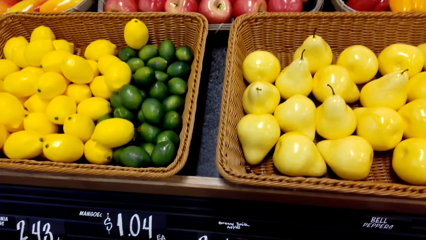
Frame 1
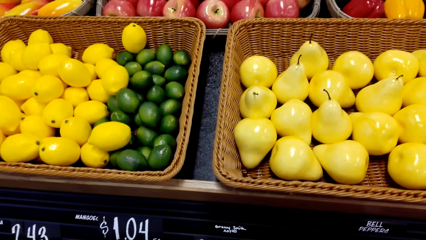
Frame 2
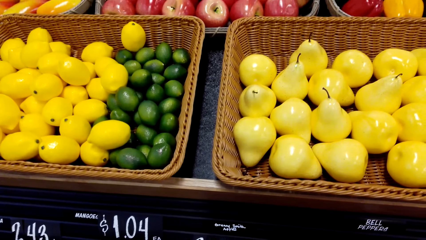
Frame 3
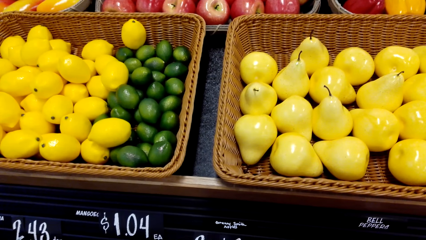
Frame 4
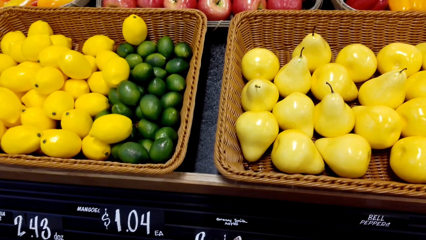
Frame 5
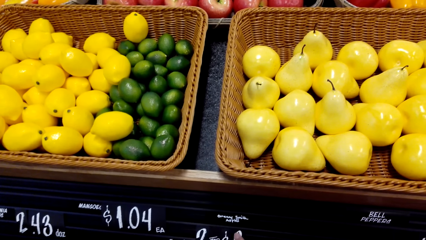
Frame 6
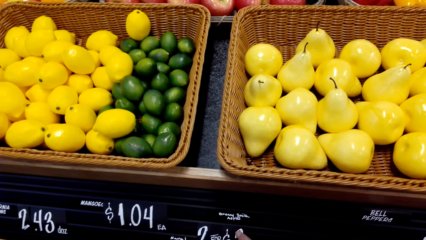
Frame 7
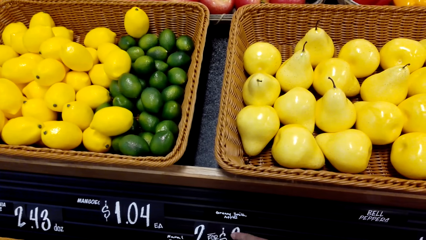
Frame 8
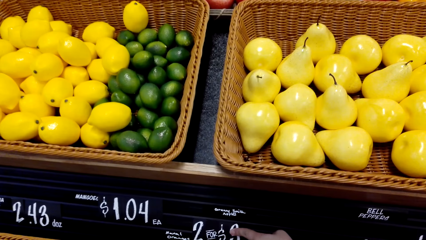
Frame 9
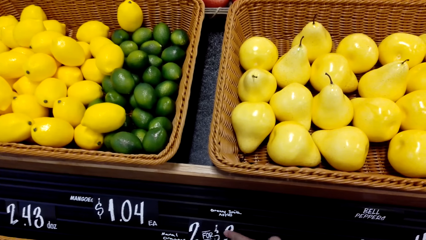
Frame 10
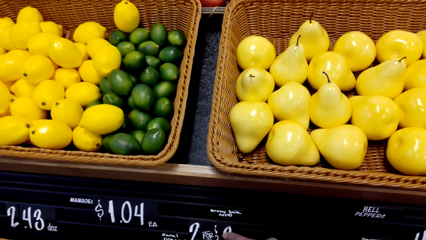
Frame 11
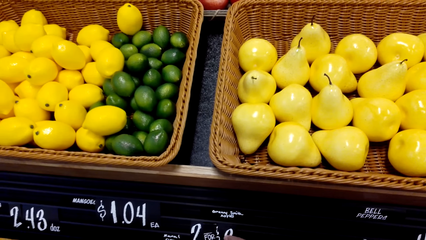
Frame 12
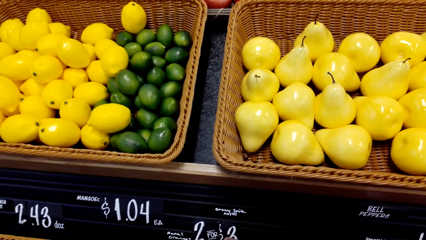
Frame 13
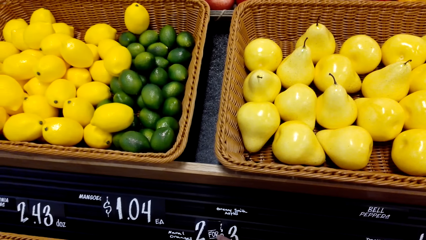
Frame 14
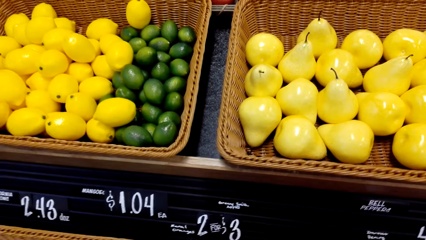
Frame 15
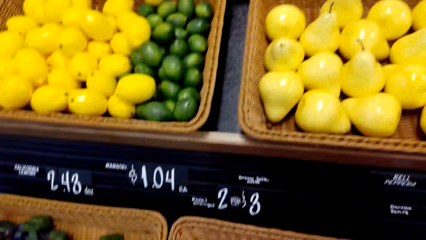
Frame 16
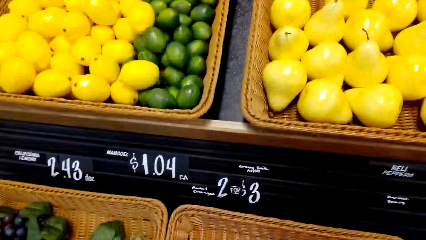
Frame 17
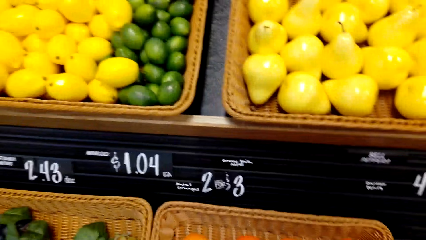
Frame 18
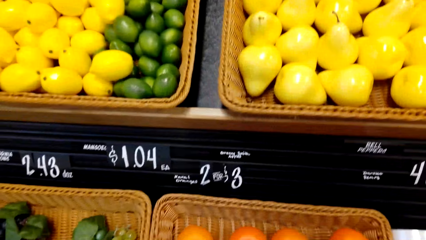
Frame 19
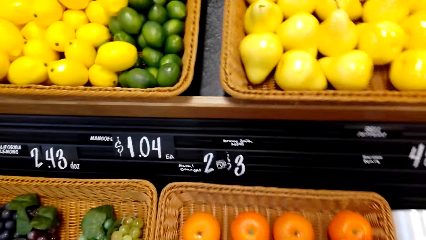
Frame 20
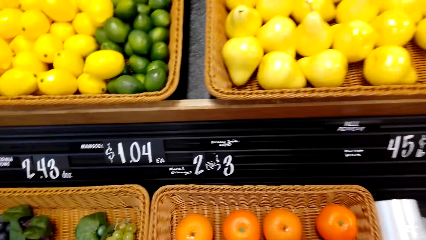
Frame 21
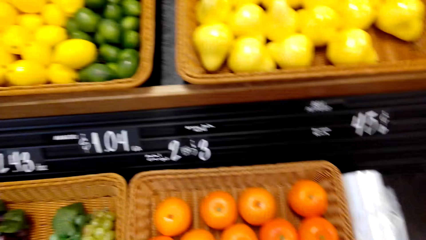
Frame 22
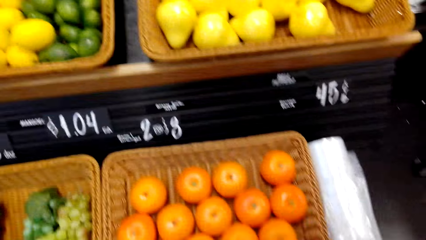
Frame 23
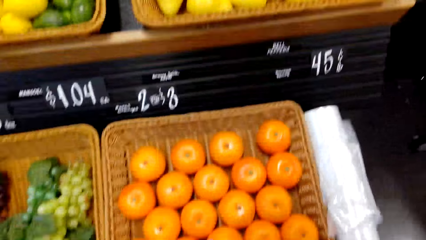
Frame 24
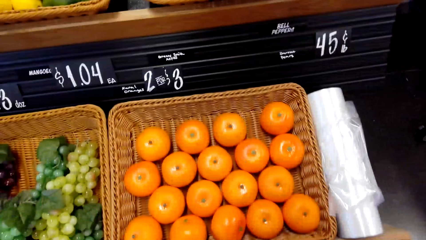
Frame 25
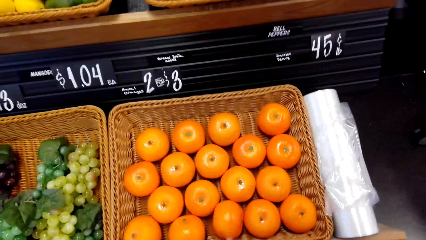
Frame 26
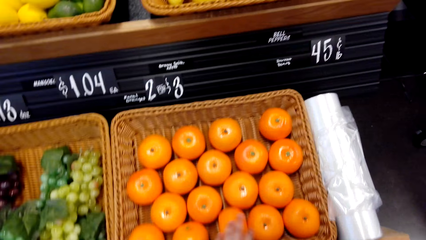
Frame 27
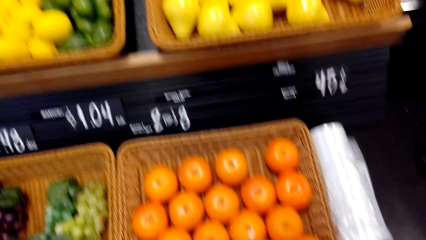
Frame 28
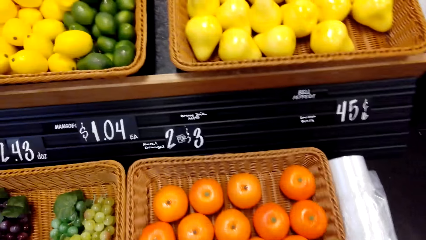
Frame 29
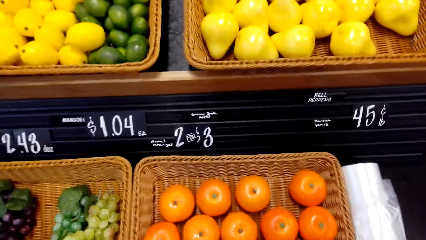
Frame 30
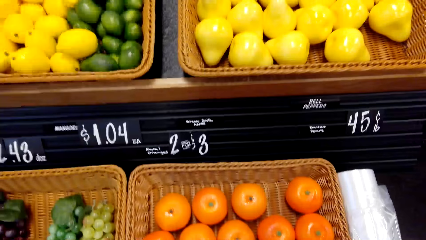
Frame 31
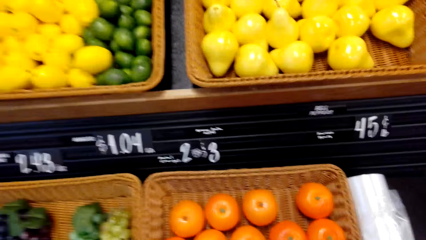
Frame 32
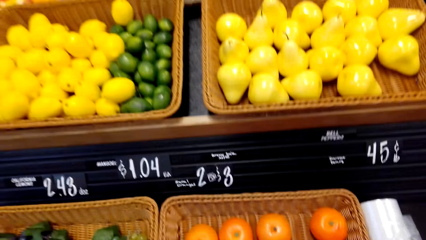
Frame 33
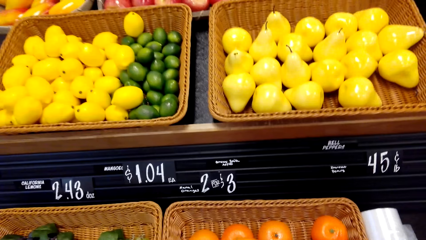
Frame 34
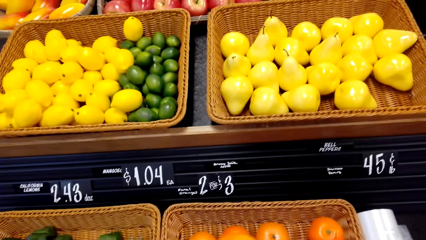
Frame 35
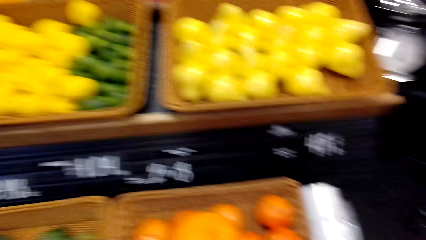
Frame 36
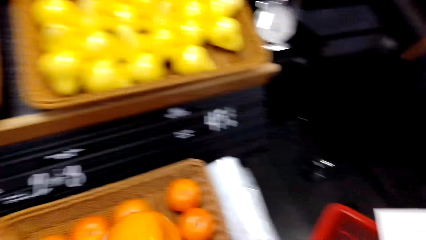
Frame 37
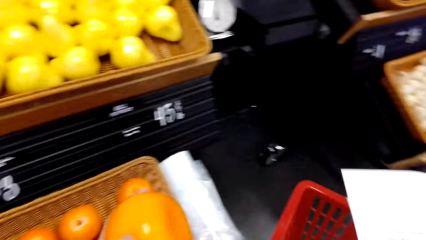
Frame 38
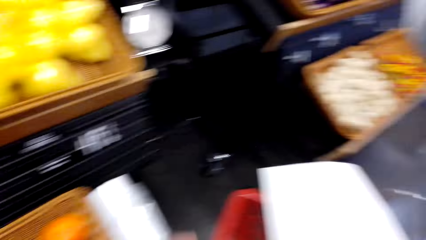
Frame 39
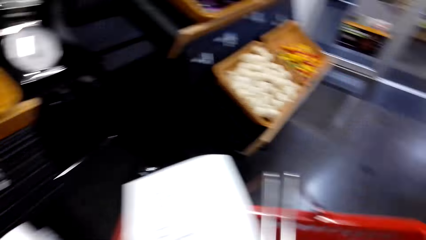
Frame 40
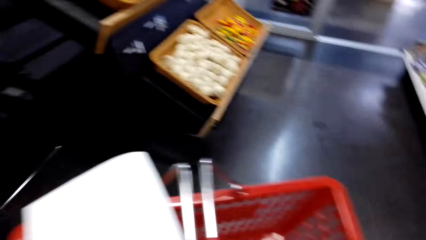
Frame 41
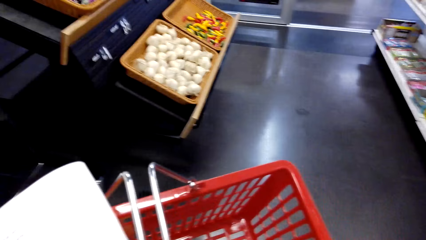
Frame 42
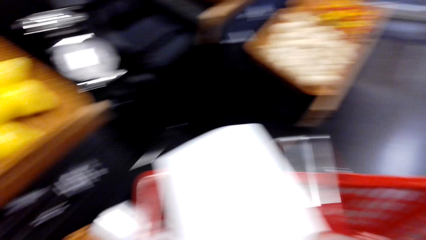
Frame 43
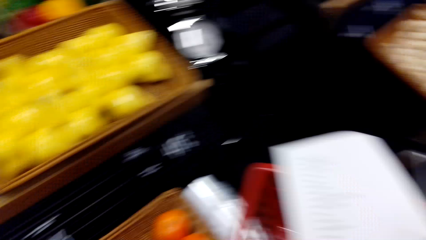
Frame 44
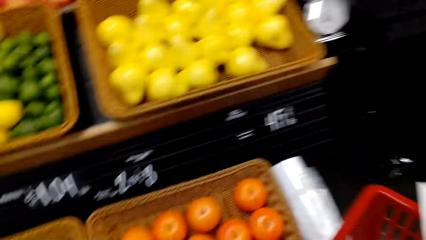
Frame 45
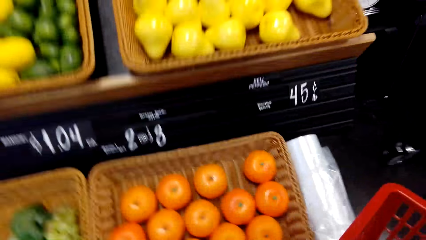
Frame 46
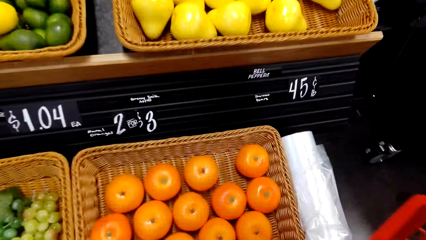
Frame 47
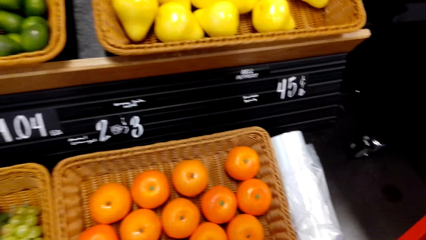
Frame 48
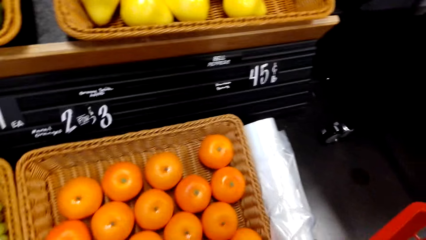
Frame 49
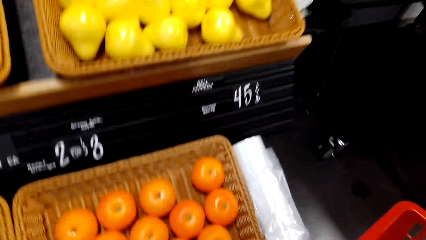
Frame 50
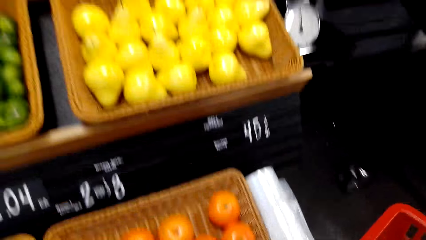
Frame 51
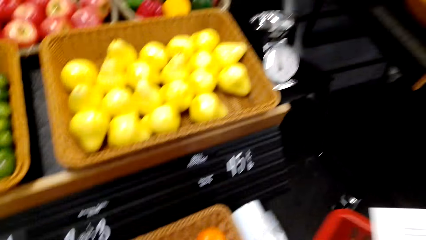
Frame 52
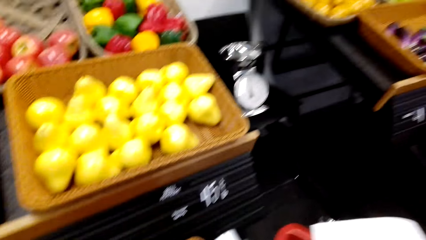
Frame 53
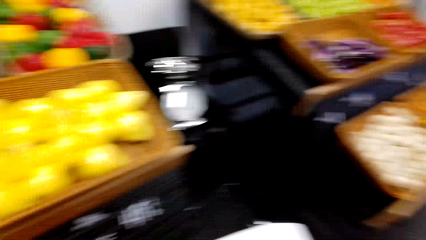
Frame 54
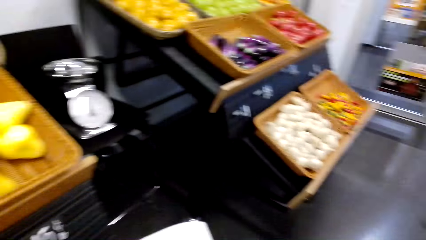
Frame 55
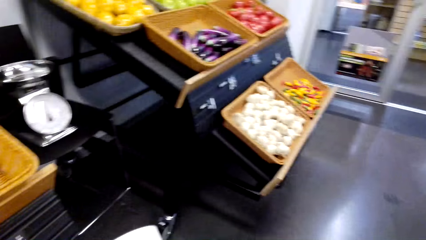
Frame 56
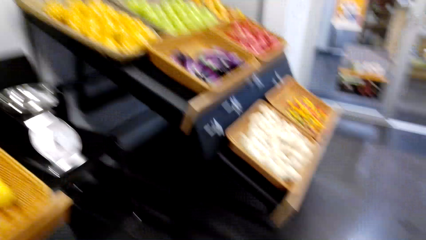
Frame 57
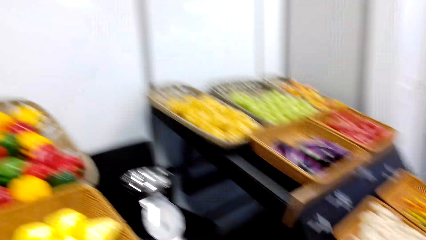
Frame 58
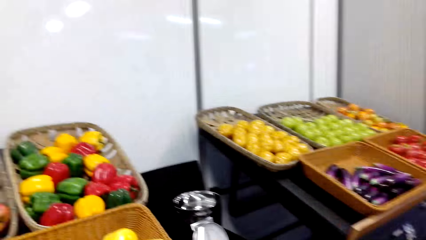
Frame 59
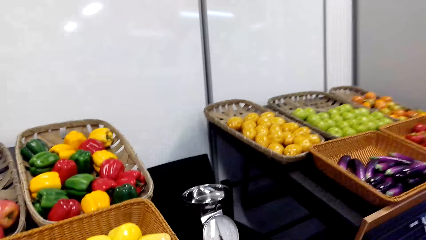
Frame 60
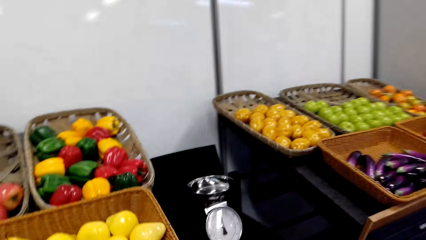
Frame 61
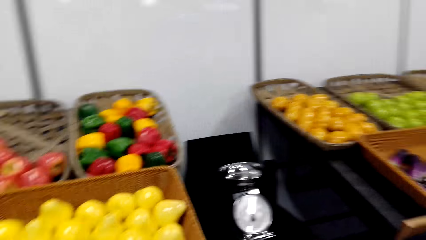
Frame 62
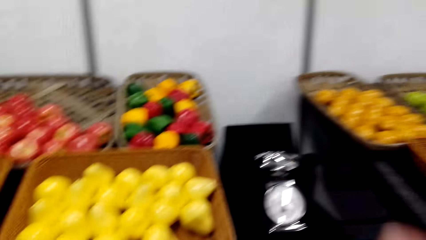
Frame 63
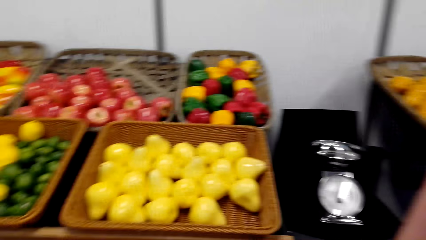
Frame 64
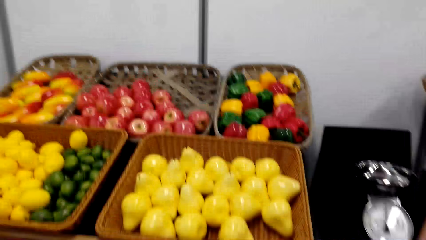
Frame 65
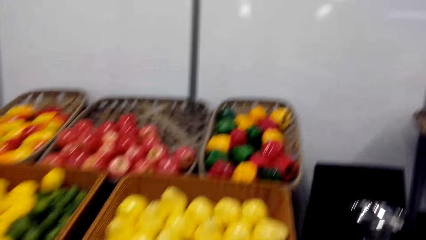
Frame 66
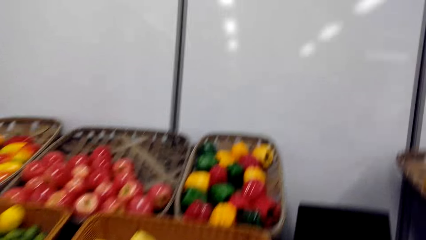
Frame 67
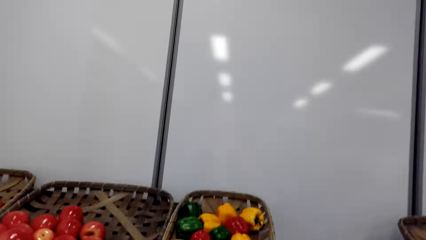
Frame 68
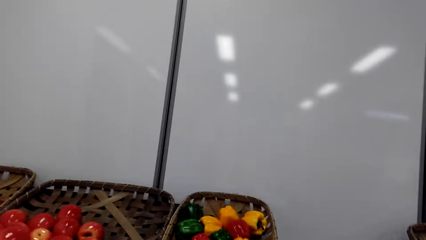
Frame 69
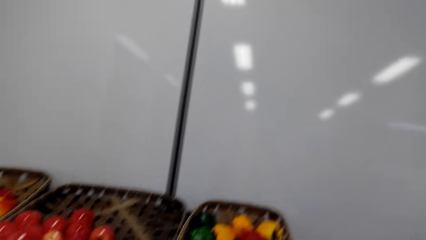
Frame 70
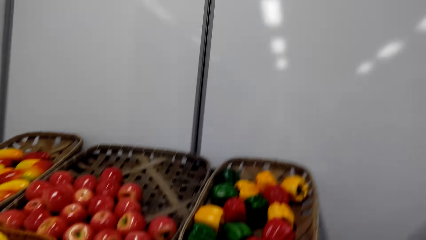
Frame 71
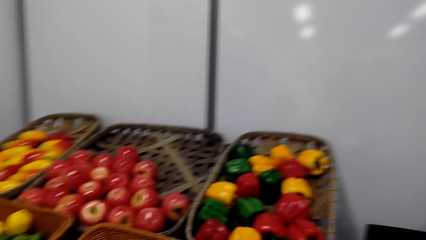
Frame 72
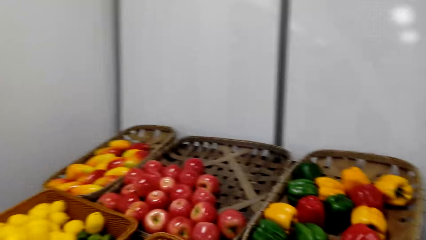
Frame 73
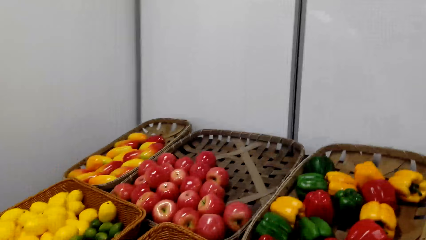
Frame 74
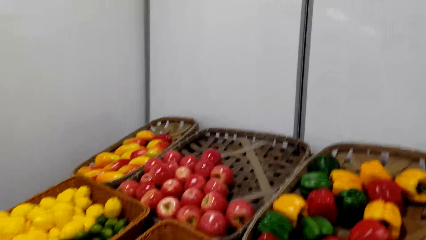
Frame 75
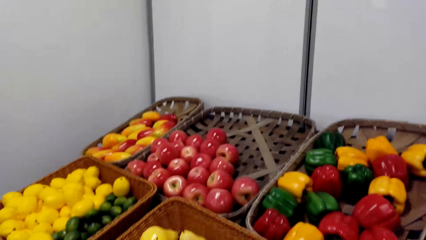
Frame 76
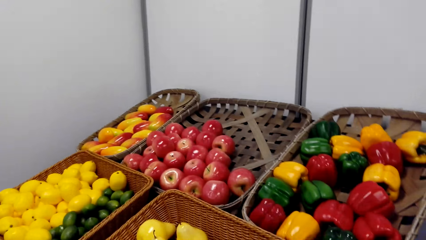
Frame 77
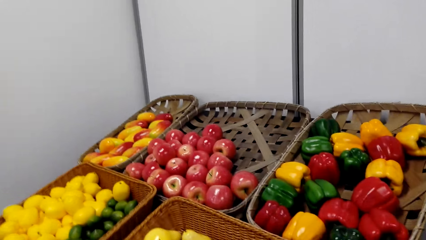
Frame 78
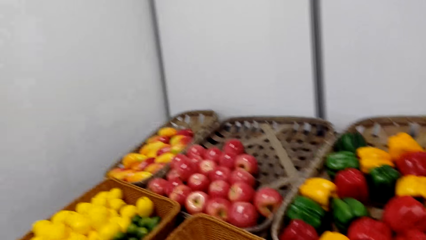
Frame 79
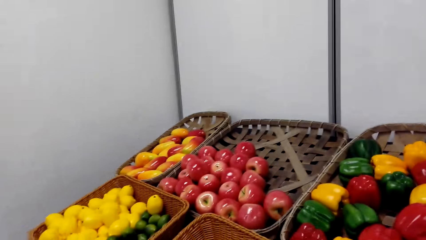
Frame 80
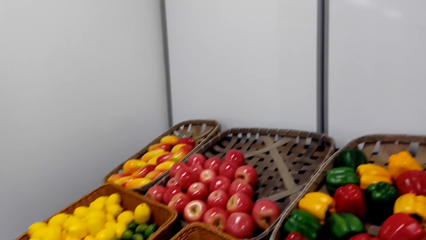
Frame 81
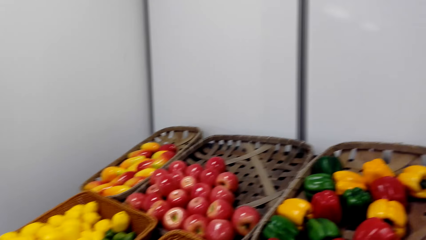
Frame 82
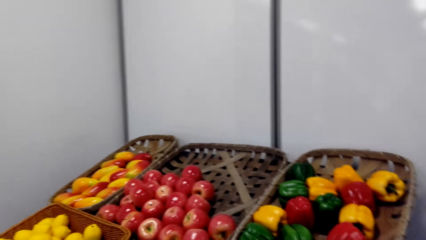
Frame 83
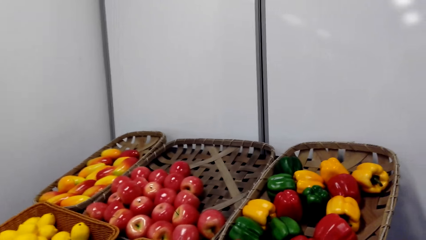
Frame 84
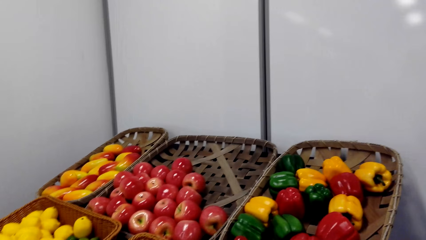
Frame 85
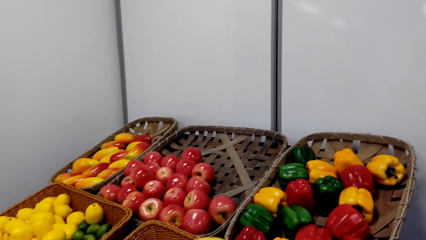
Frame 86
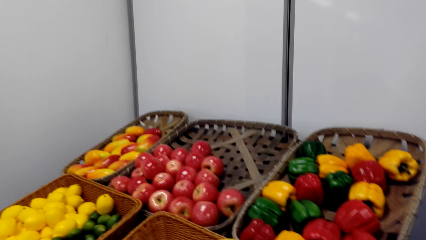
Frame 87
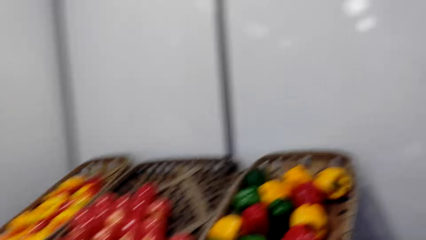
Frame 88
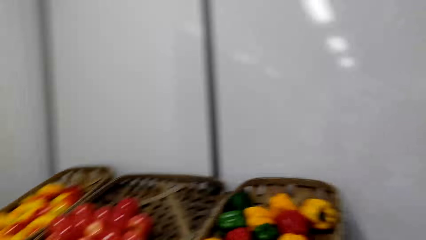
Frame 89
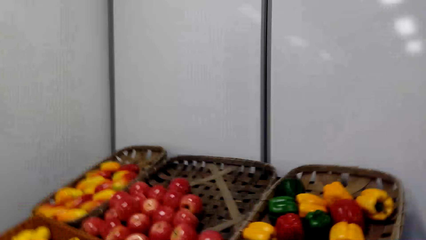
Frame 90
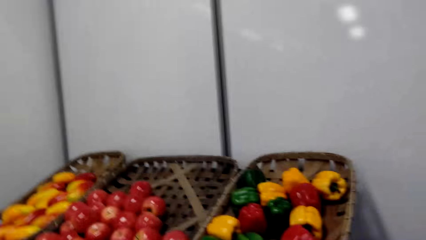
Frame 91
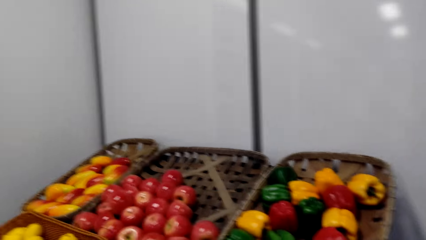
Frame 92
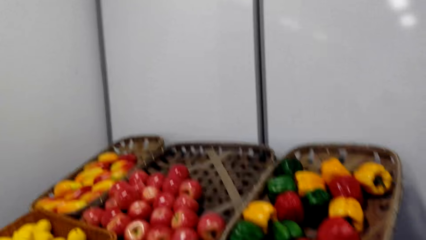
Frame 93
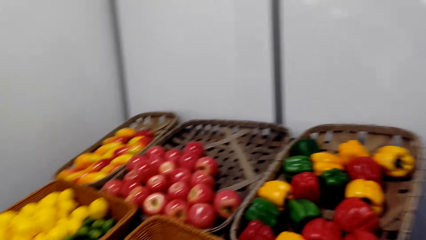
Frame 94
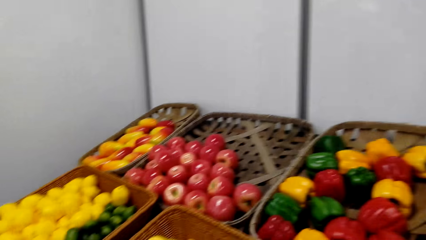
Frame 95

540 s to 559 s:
The camera wearer moves oranges in the basket. They pick an orange. They put the orange in the shopping basket. They walk. They look around. They fix the camera. They look around a grocery store. They look at fruits.
